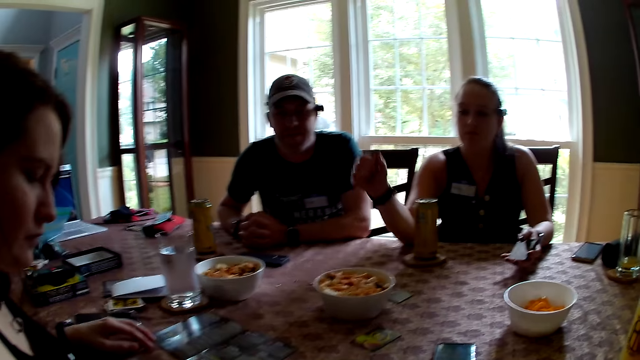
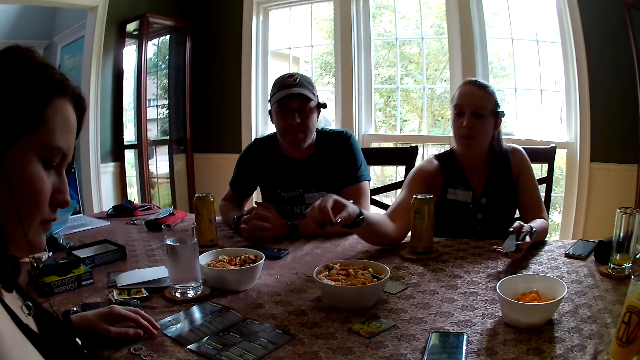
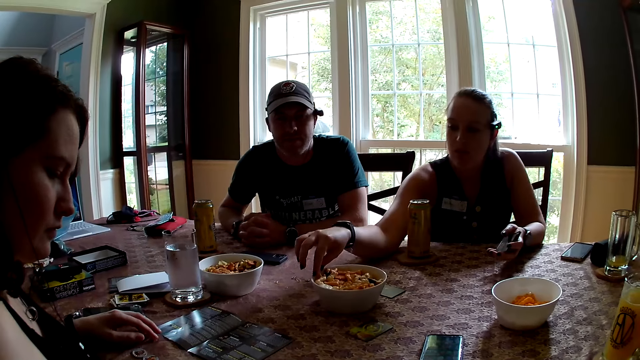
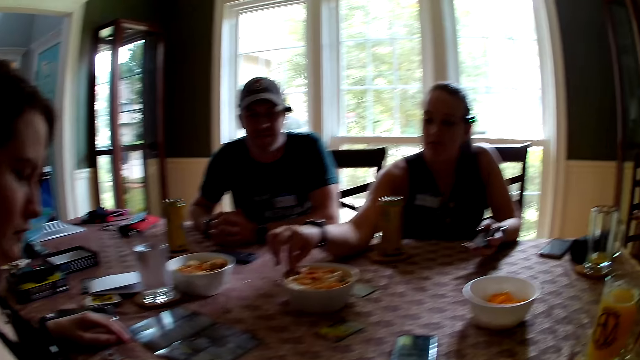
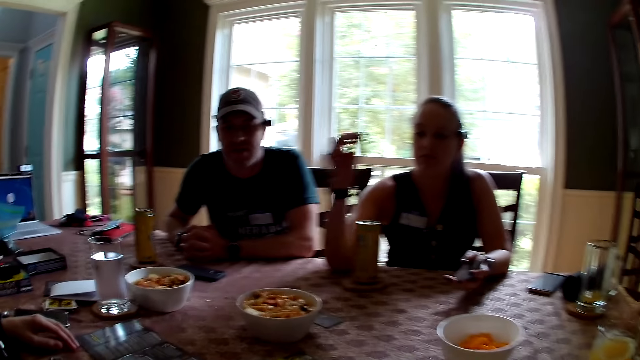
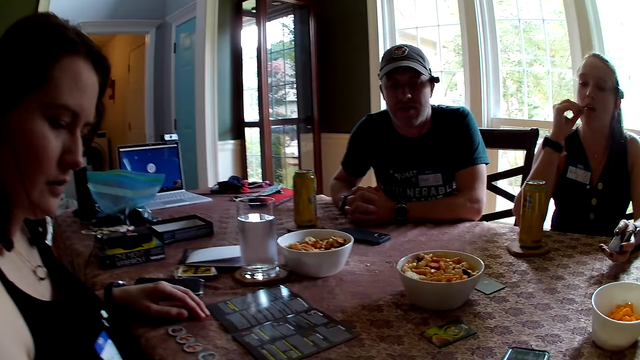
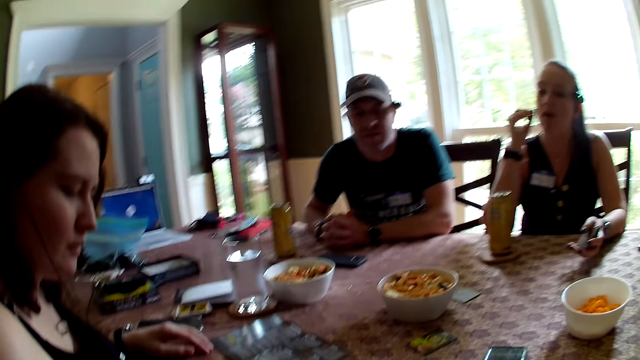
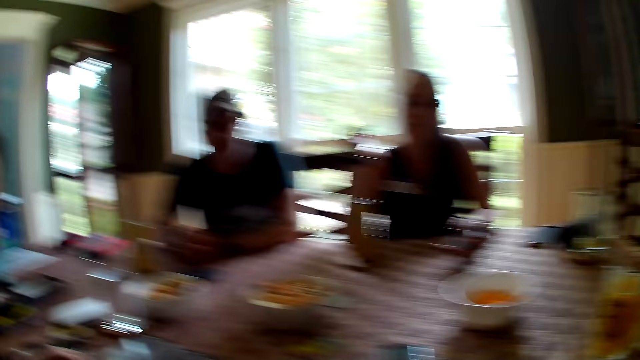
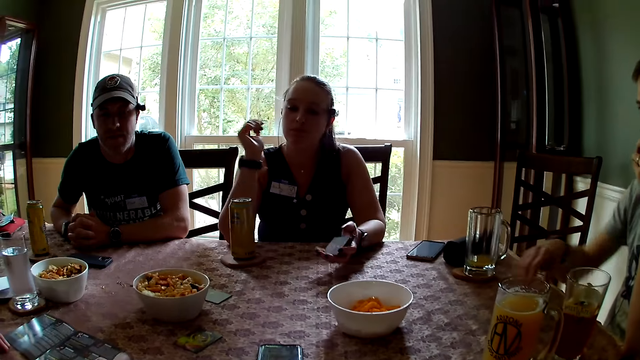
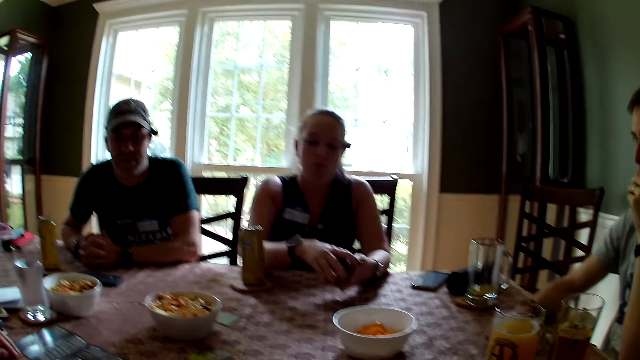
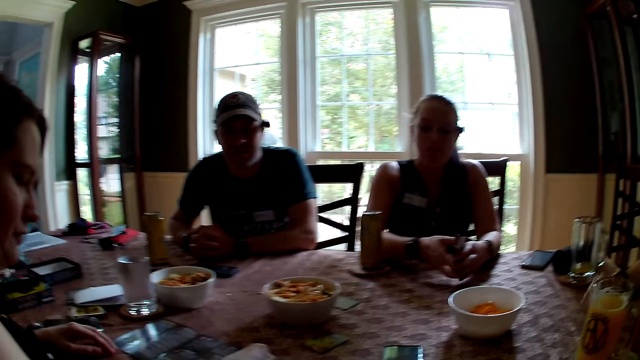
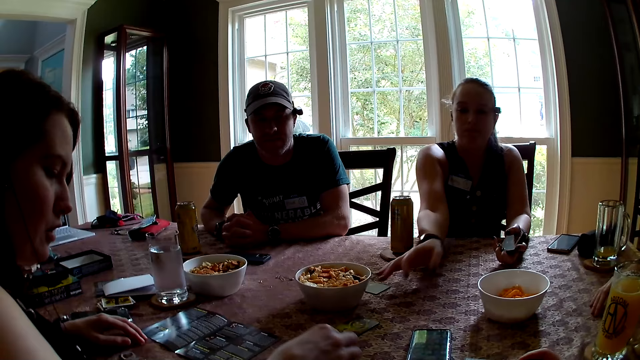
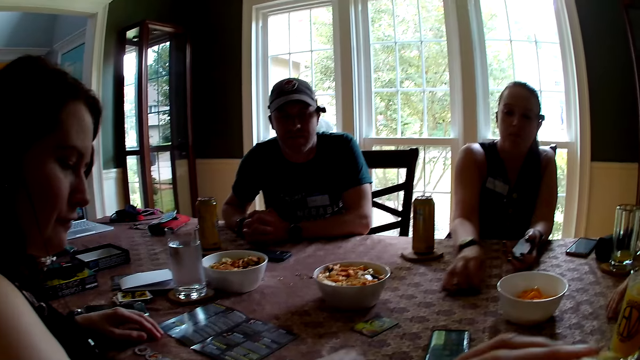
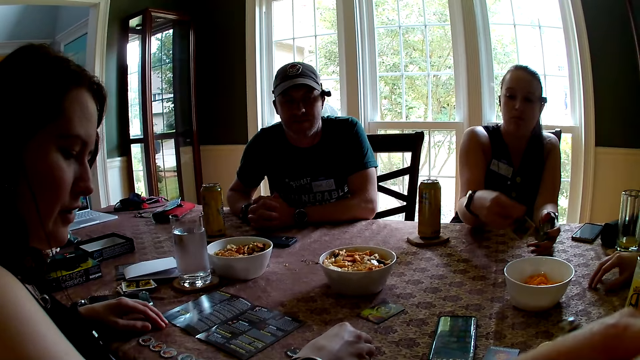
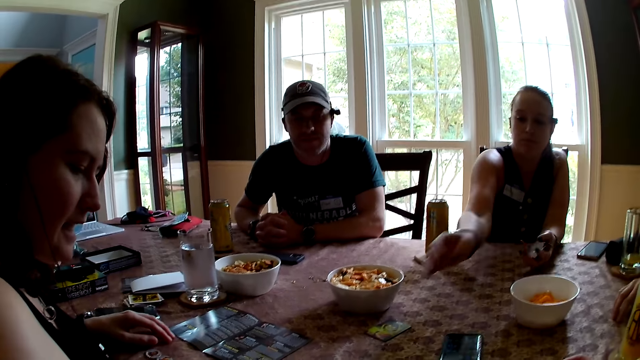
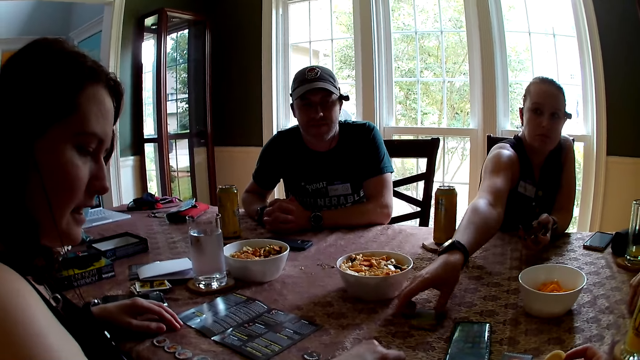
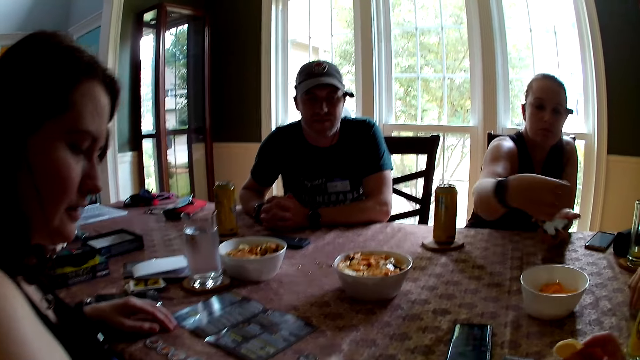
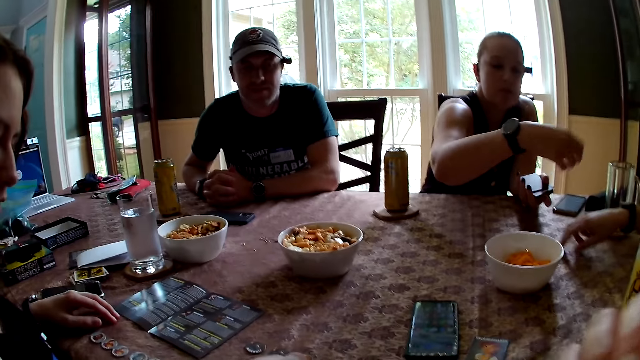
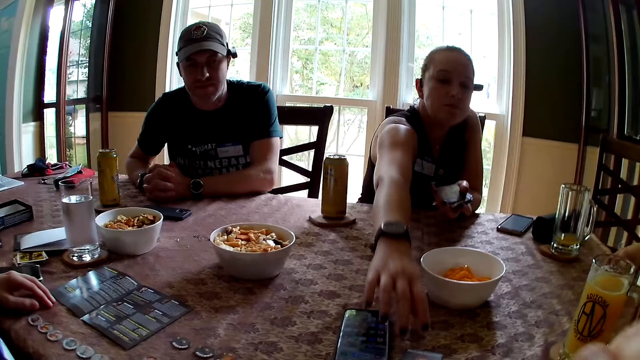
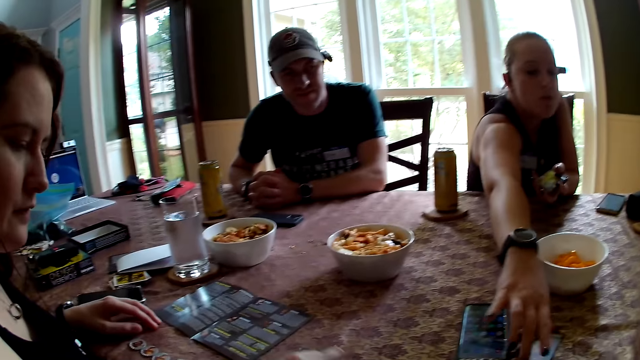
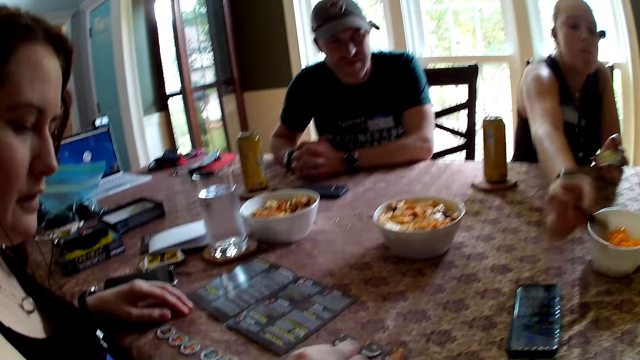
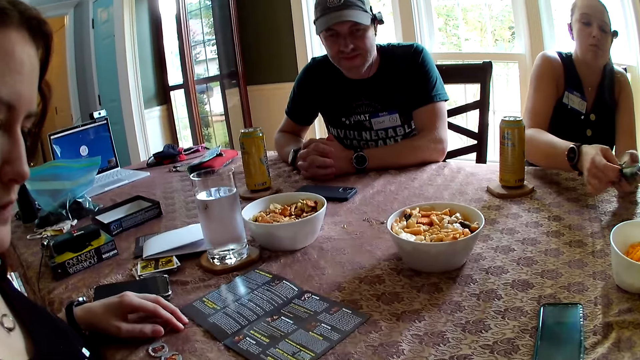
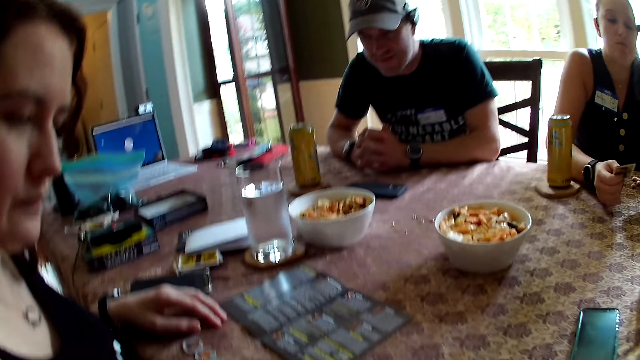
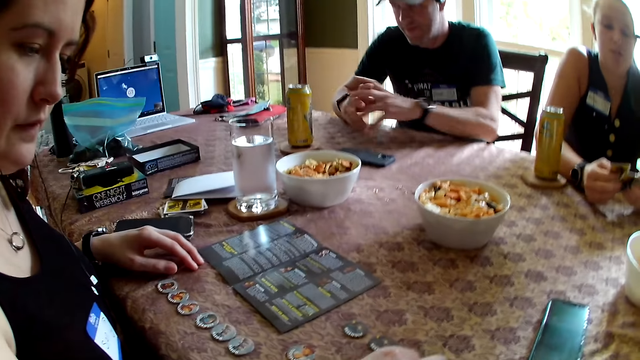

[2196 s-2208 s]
A woman looks around. Another woman picks some chips with her right hand from a bowl. She eats the chips with her right hand. A man taps the table with his right hand. The second woman fondles some cards with her hands. The man puts his hand on the table. The second woman holds the cards. The man moves his hand. The second woman picks a card with her right hand on the table. The first woman arranges coins with her right hand on the table. The camera wearer eats chips with her left hand. The second woman passes the card from her right to left hand. She picks a card with her right hand. The camera wearer eats the chips with her right hand. The second woman passes the card from her right to left hand. She picks a card with her right hand. She passes the card from her right to left hand.

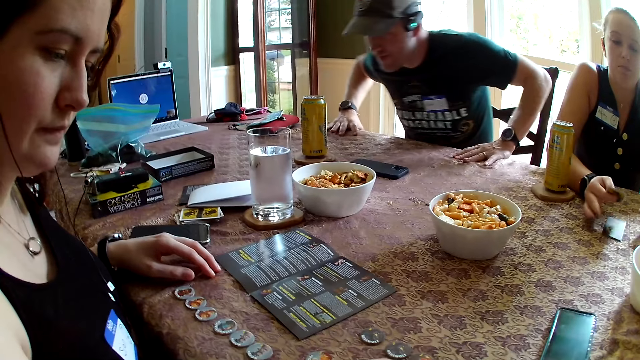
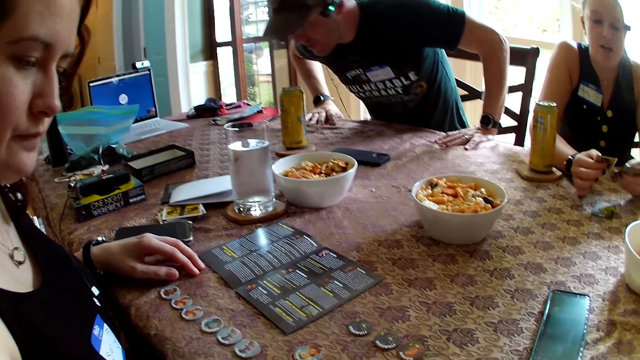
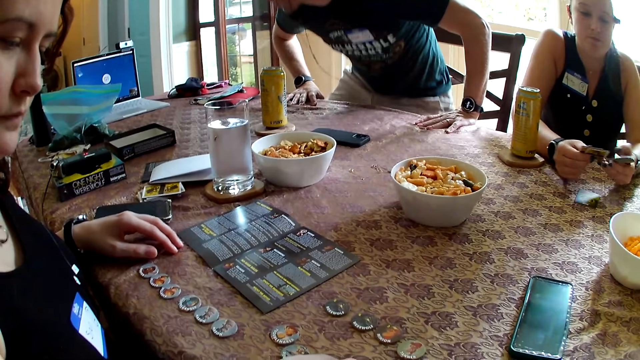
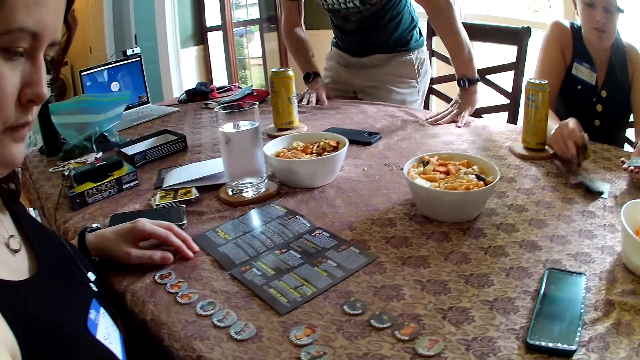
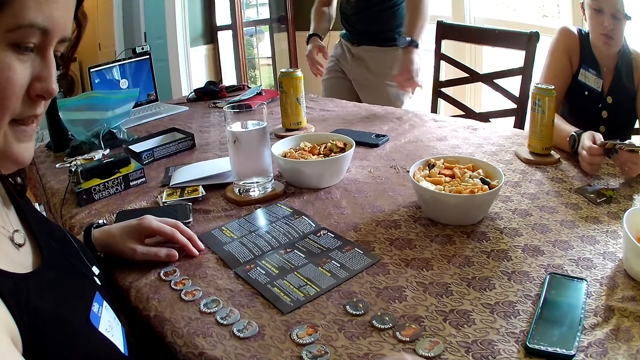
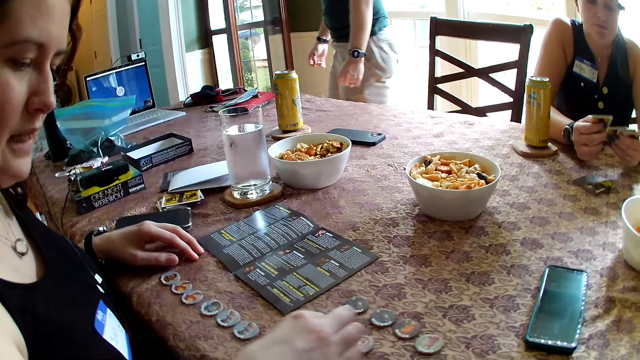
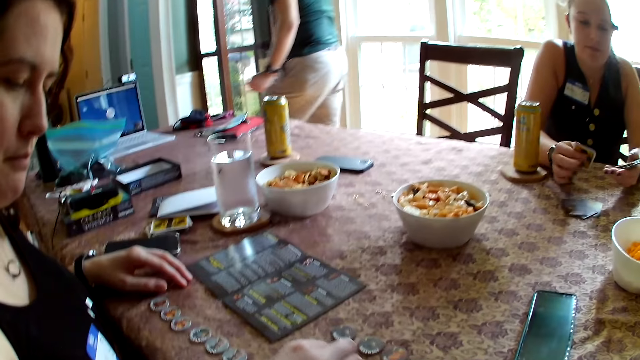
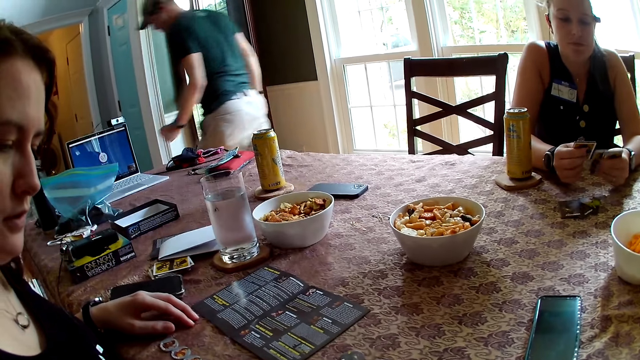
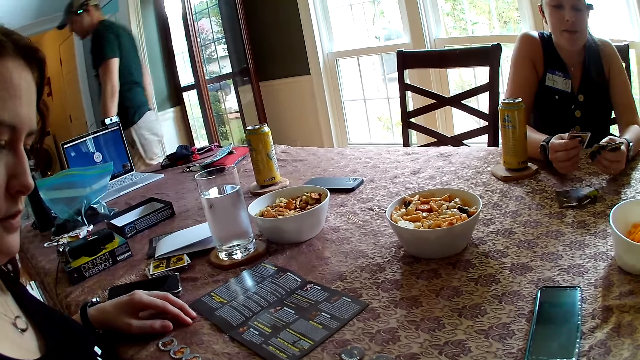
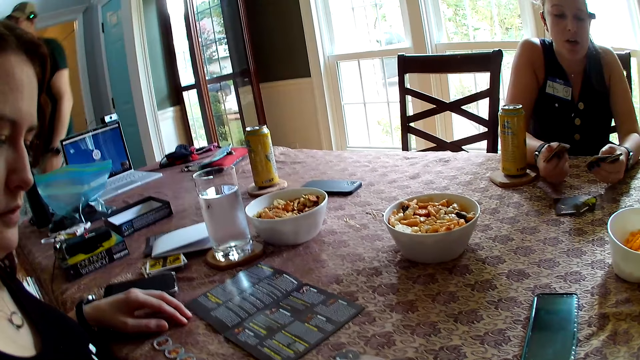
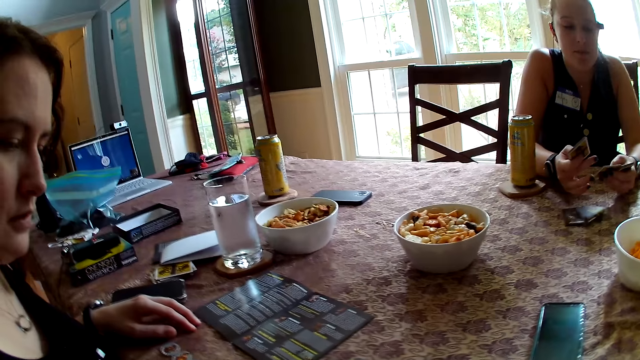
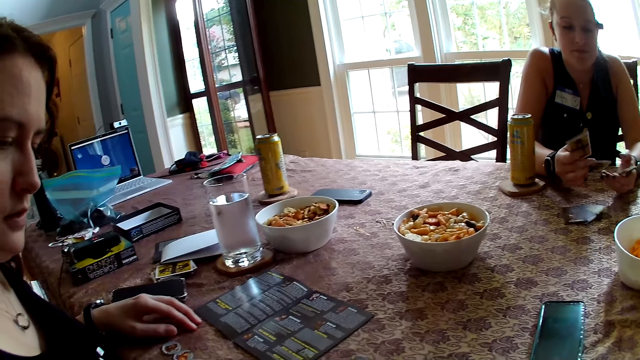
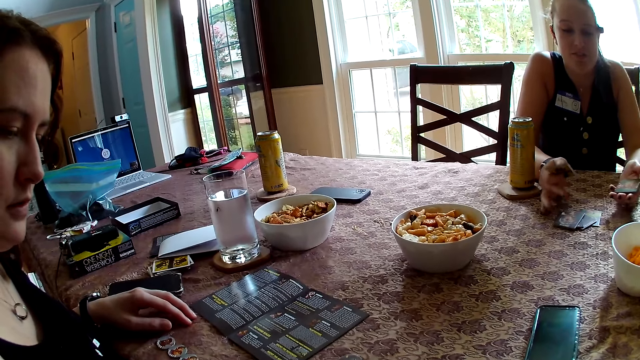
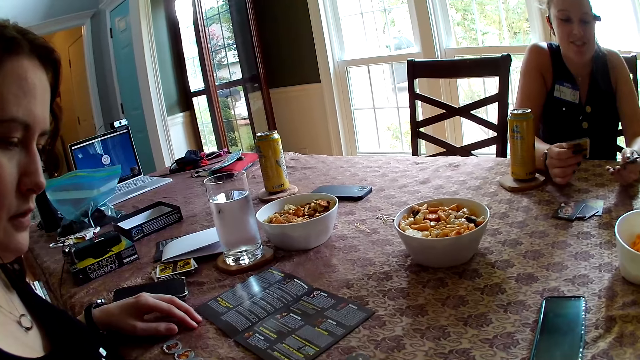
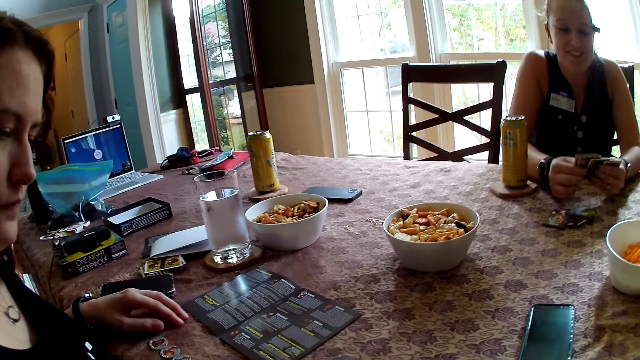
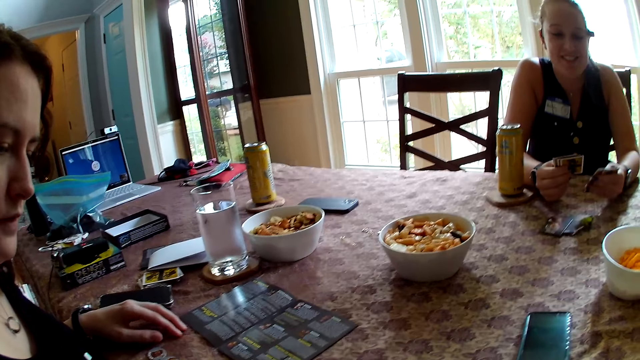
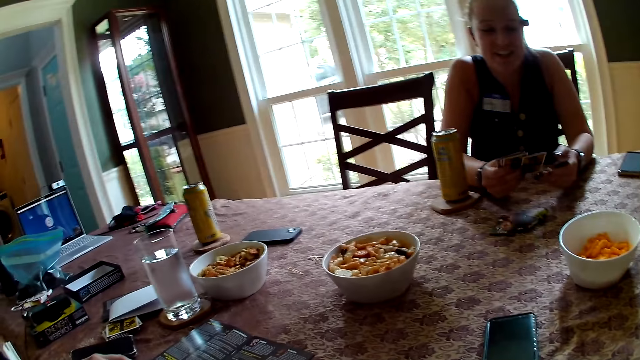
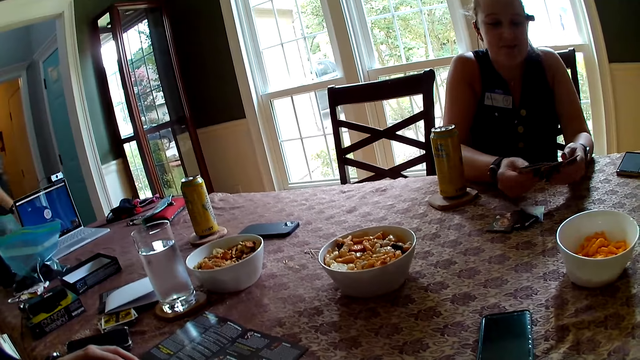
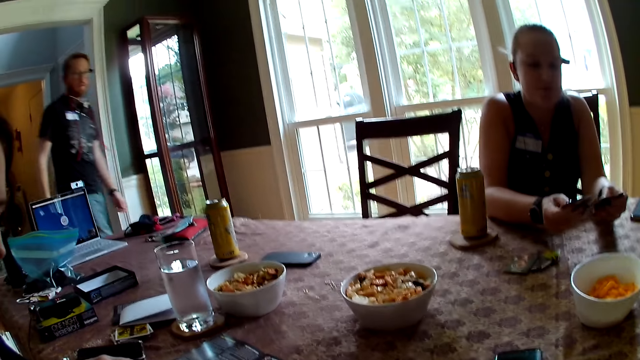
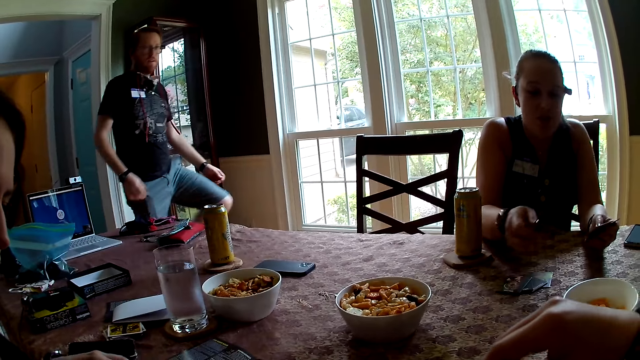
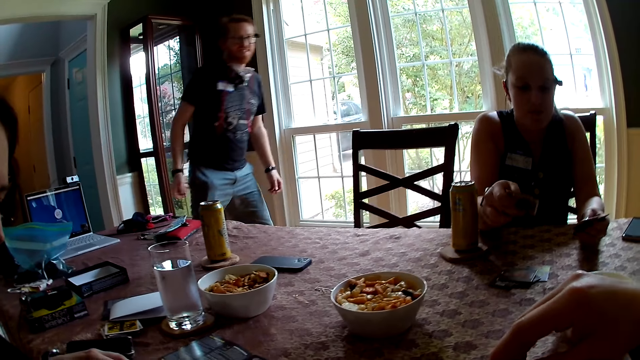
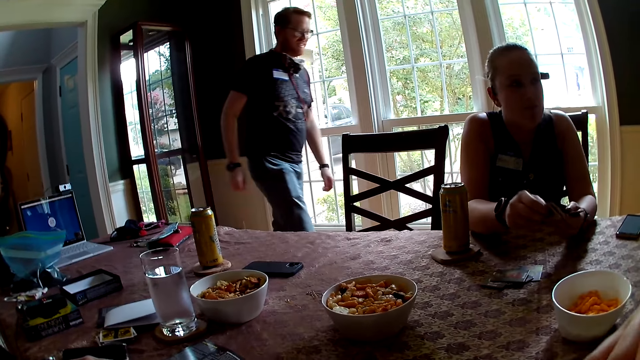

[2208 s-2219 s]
A man stands up. A woman stacks some cards with her right hand. The woman puts cards on the table, picks a card, and puts the card on the table. The camera wearer moves her hand. The woman moves cards. The man walks around. The woman puts a card on the table. The camera wearer looks around. The woman moves cards. The woman puts a card on the table. The woman moves cards. The camera wearer moves her hand and looks around. Another man walks around. The woman puts cards on the table. The camera wearer places her right hand on her chin.
